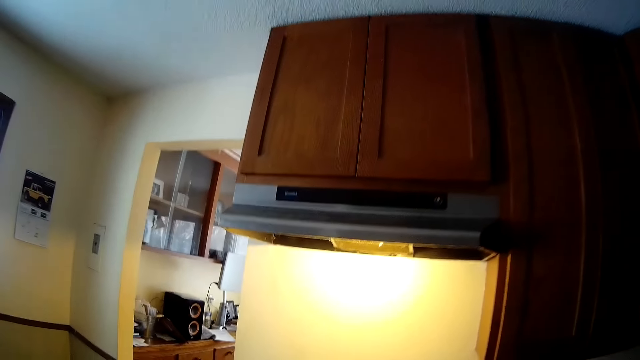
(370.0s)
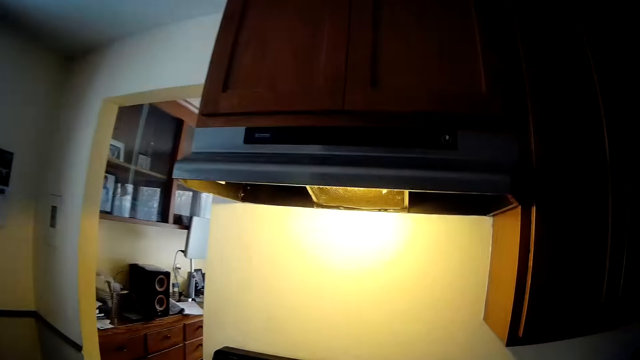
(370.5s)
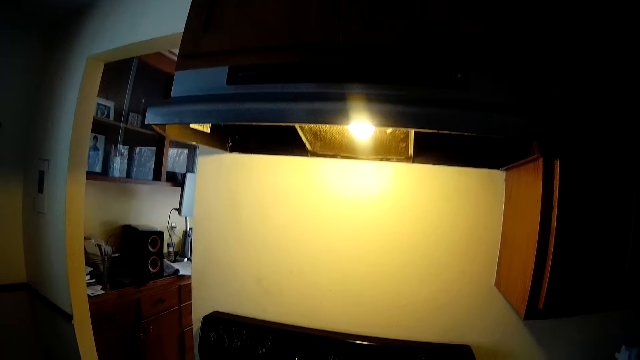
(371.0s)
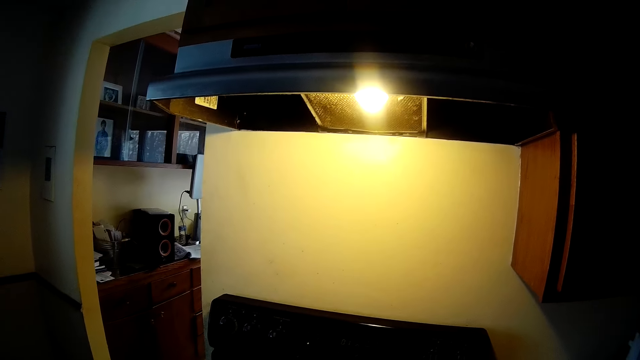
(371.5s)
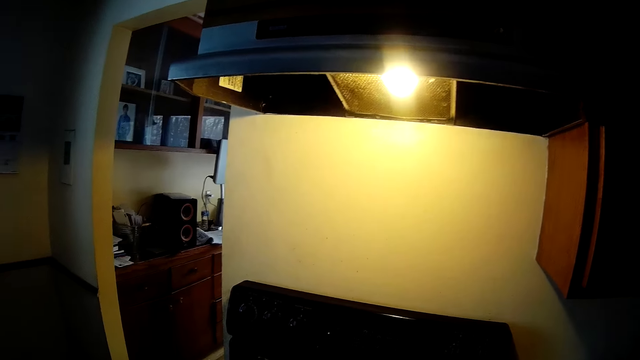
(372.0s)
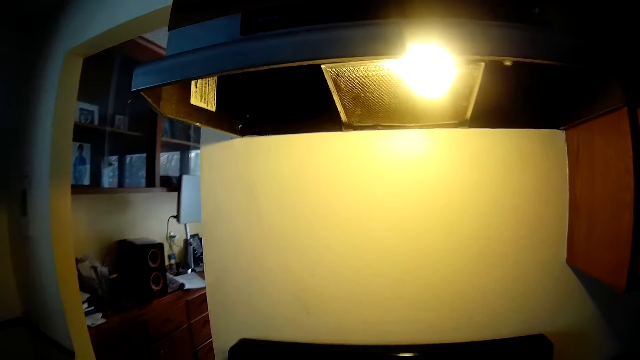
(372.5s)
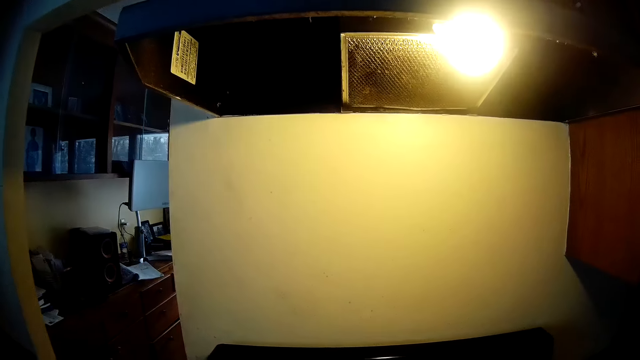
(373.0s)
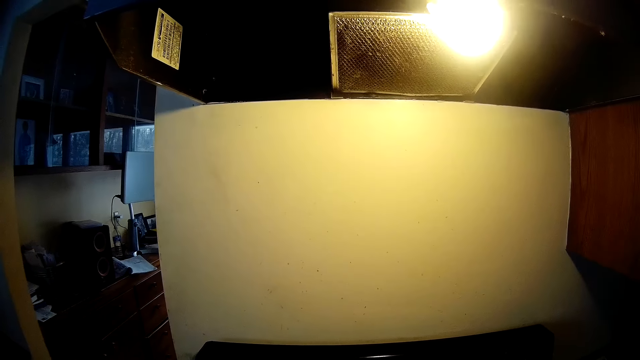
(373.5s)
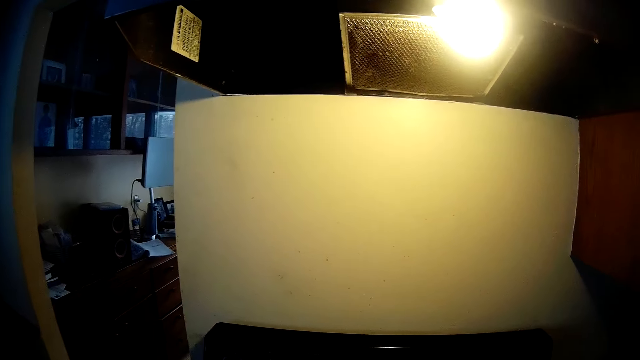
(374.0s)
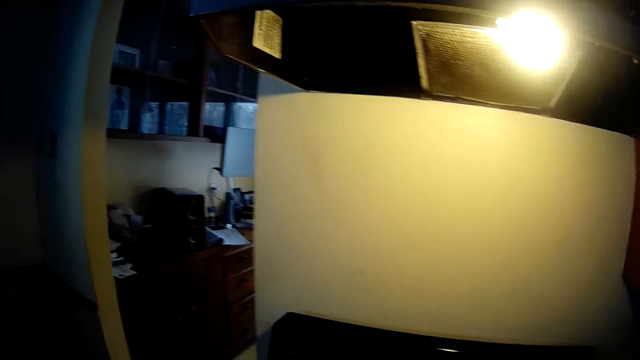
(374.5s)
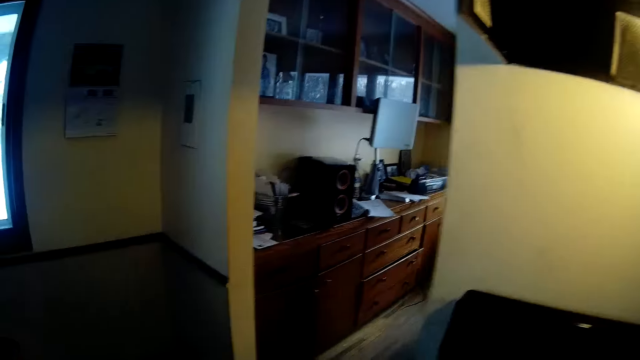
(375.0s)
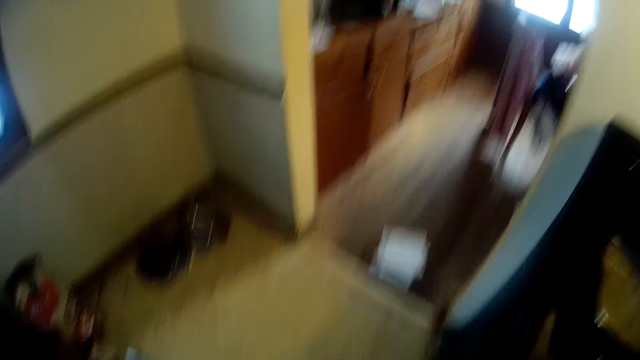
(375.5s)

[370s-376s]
The camera wearer lowers her hands. She touches the camera with her right hand.
